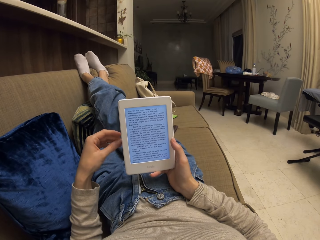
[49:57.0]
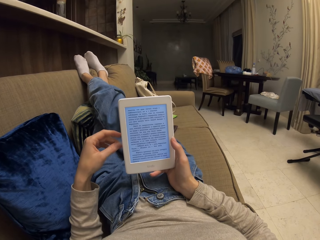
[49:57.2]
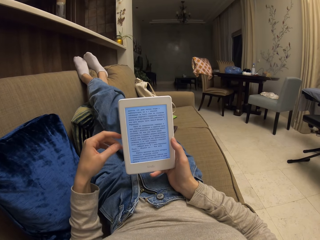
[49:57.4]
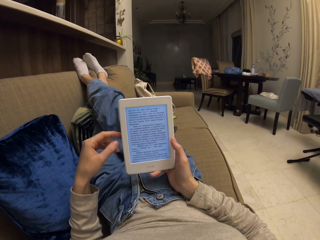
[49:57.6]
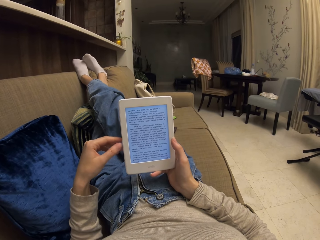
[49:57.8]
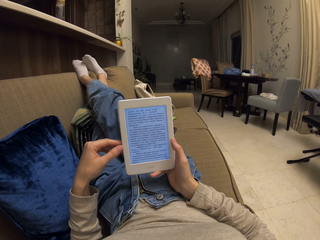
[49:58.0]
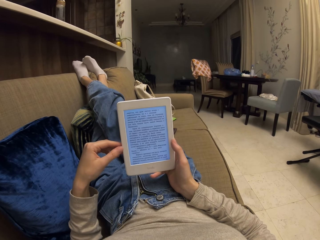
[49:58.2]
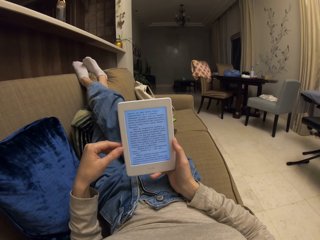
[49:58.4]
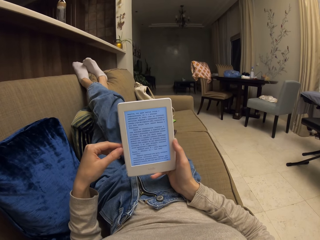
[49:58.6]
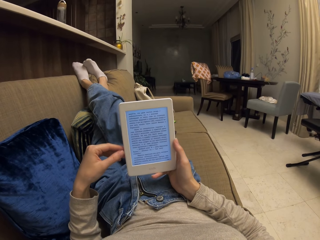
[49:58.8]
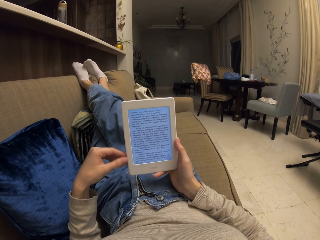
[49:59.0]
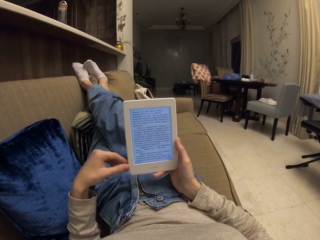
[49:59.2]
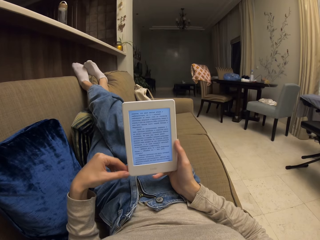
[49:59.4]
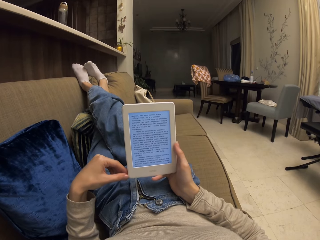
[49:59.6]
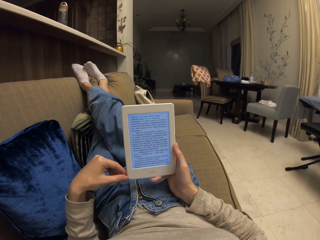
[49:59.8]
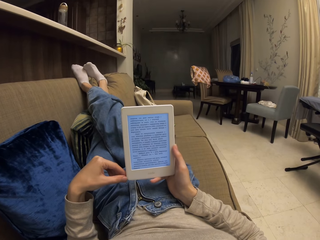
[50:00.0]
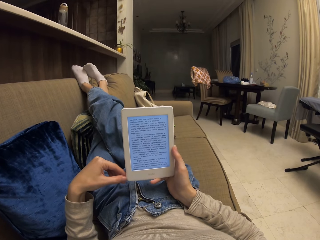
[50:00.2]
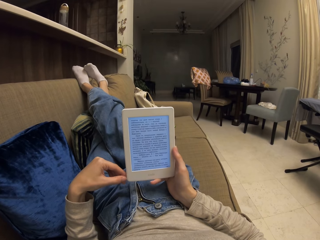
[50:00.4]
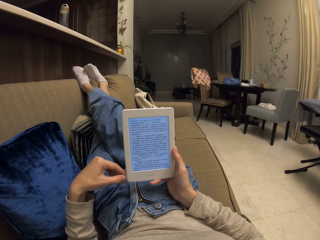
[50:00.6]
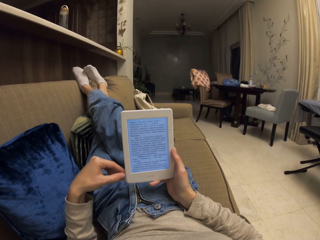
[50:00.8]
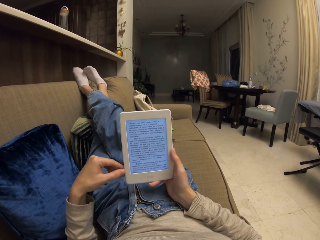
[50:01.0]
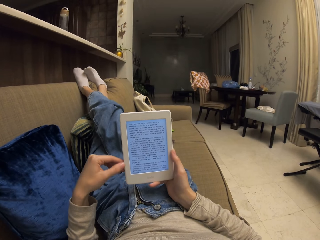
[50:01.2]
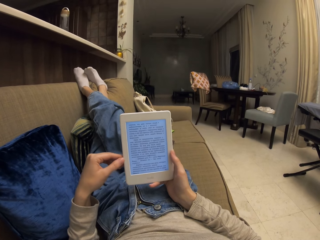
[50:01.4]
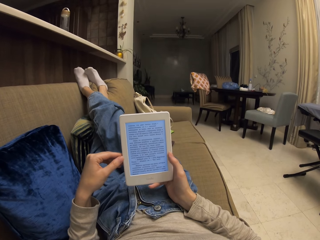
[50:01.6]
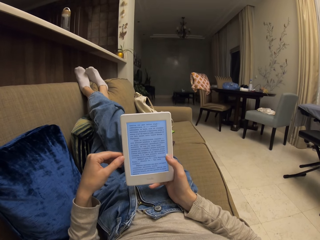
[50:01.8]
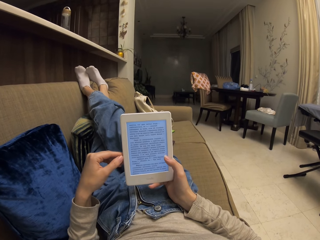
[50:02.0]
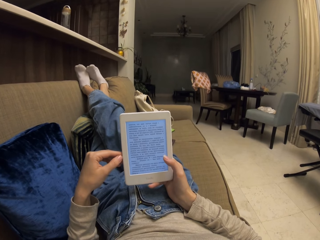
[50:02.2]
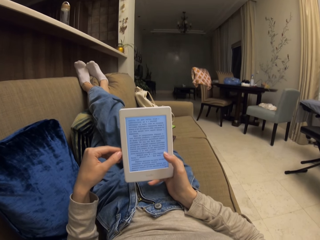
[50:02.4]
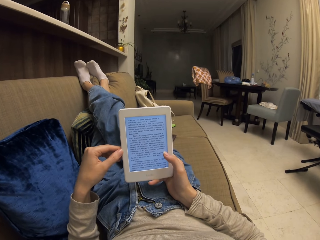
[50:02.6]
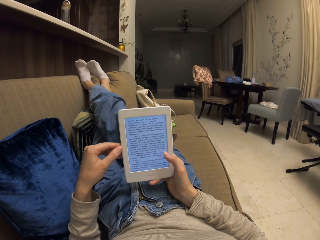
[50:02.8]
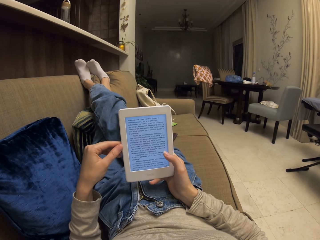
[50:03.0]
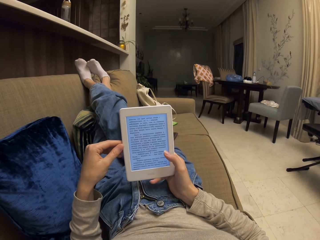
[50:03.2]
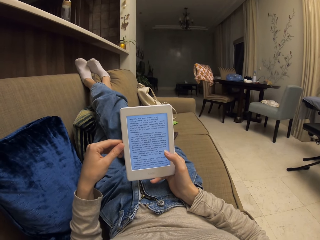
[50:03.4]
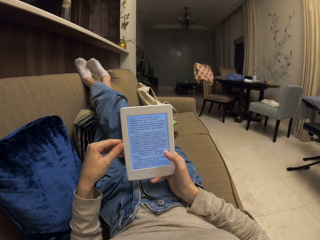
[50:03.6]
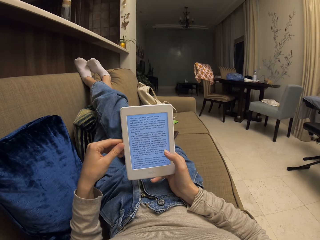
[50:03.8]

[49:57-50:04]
The camera wearer rubs fingers against each other. They touch the phone.

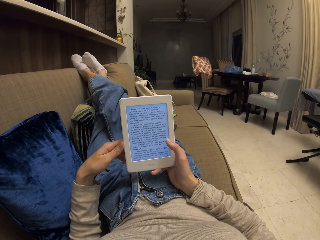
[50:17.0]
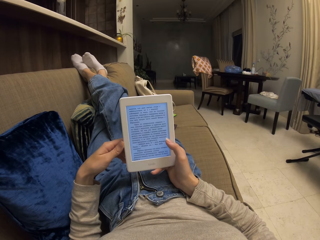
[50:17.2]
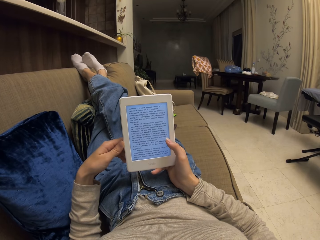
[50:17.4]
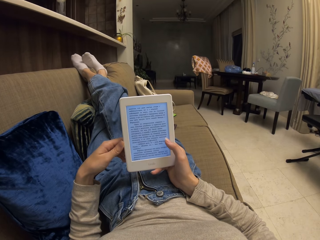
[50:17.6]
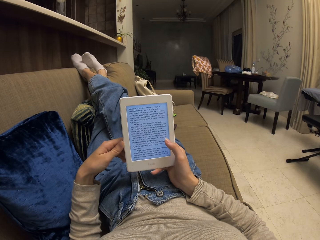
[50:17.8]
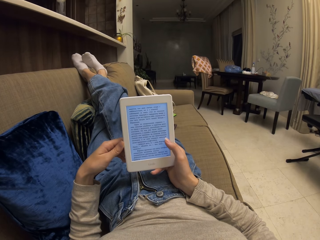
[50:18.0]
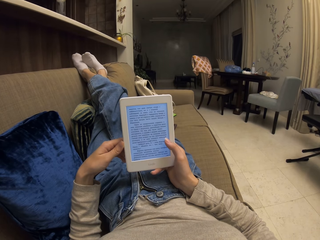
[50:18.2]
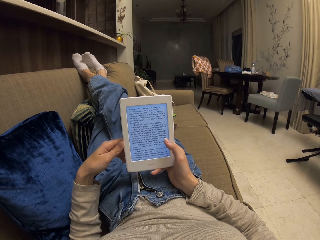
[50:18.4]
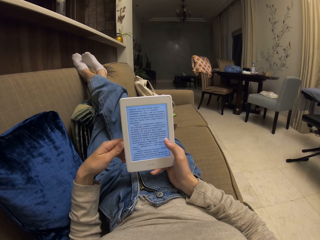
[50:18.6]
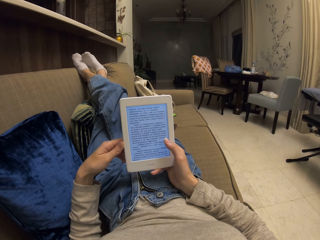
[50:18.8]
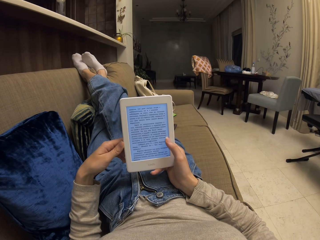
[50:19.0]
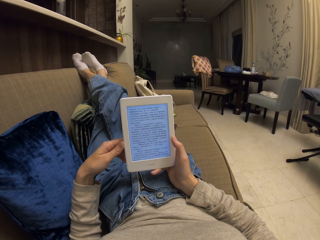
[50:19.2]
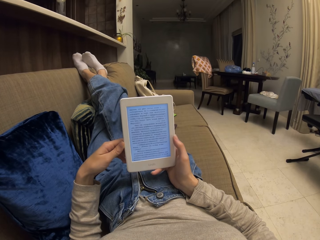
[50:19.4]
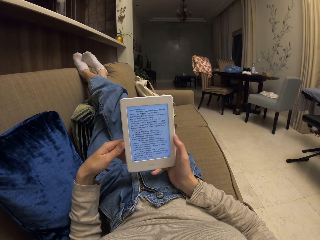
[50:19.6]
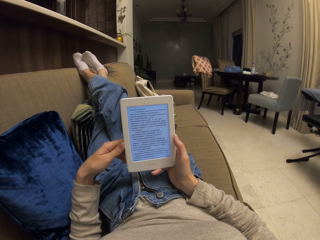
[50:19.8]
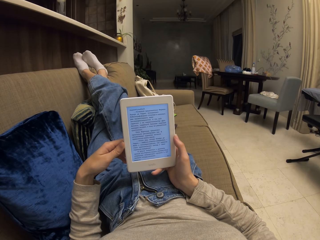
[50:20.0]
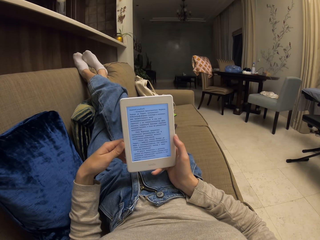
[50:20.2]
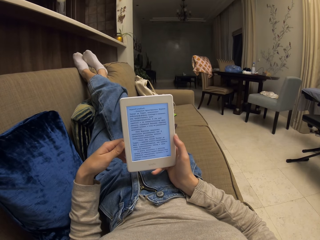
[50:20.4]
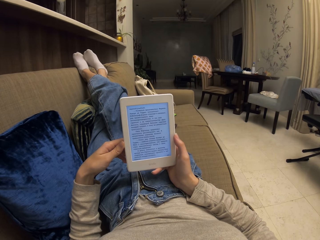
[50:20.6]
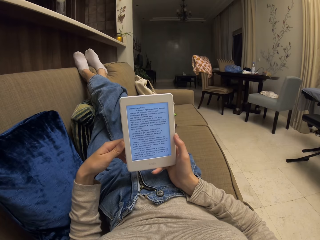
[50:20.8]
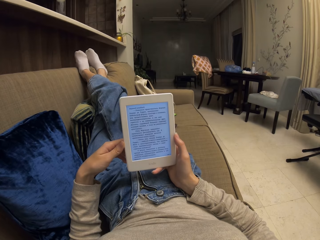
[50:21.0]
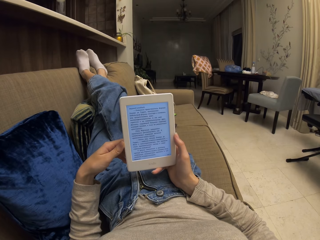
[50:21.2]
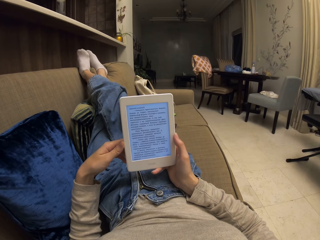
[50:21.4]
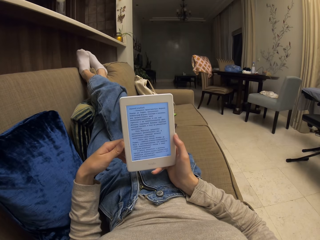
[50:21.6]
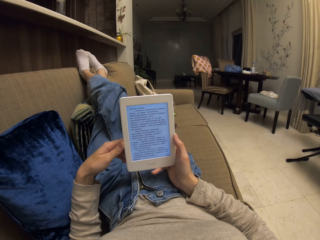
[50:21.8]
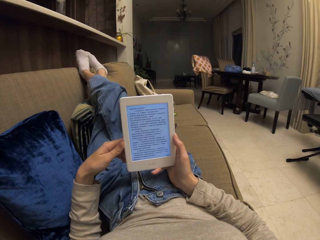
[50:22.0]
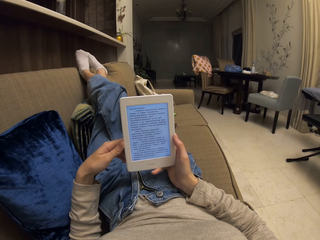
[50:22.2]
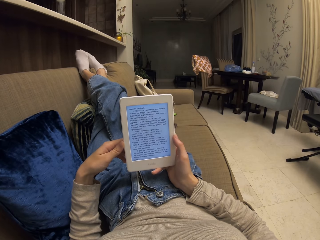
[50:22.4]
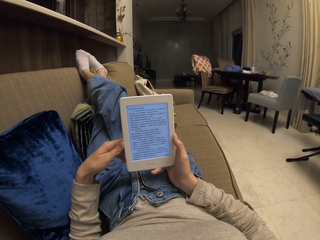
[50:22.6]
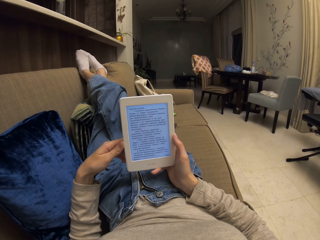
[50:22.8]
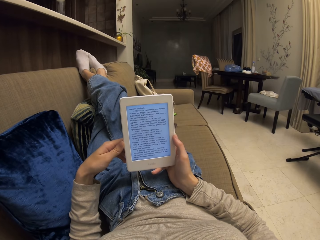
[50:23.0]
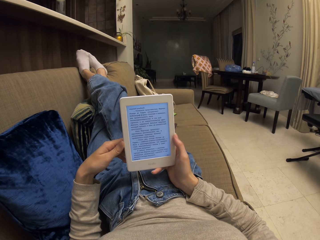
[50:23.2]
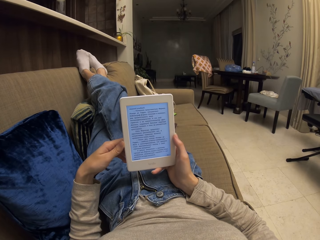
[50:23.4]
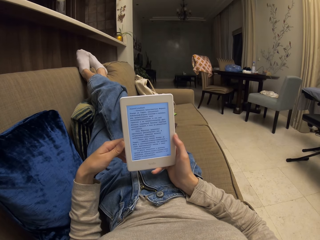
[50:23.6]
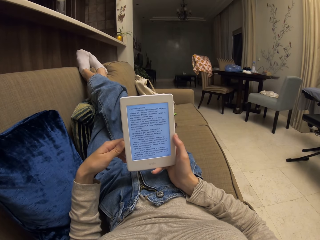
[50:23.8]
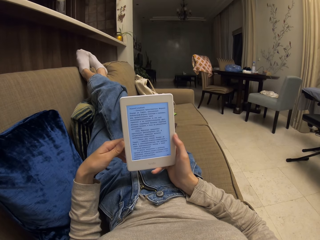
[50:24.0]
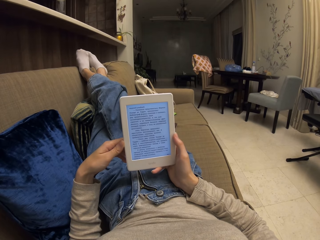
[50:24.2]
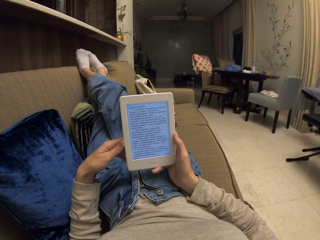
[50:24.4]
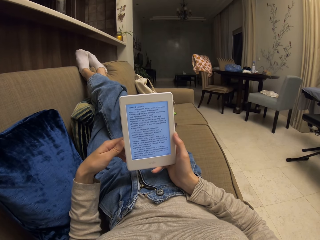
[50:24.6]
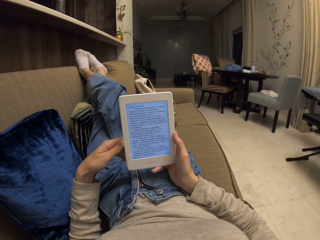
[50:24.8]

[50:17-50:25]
The camera wearer presses the screen of the phone. They stare at the screen of the phone.

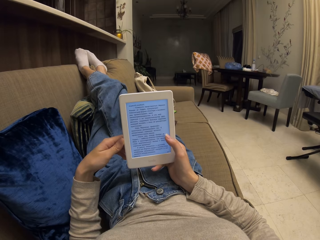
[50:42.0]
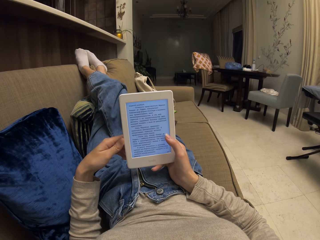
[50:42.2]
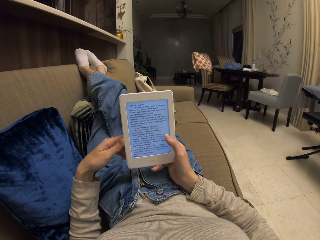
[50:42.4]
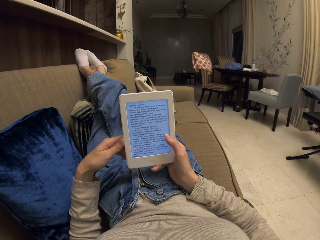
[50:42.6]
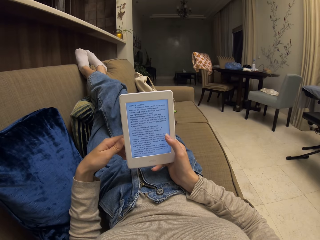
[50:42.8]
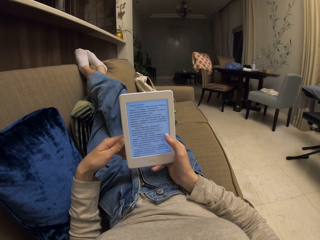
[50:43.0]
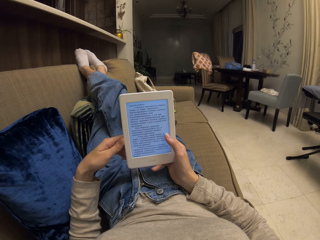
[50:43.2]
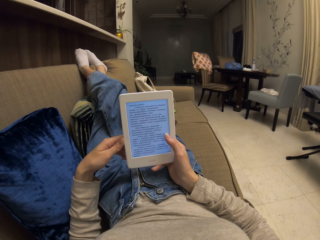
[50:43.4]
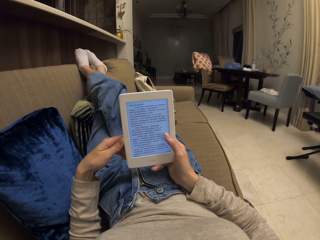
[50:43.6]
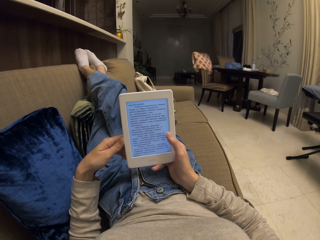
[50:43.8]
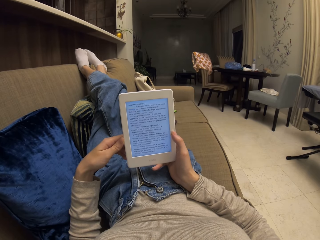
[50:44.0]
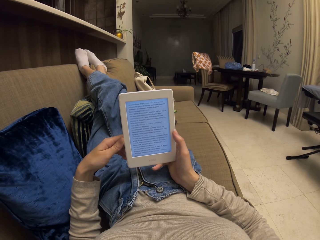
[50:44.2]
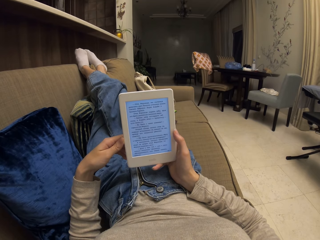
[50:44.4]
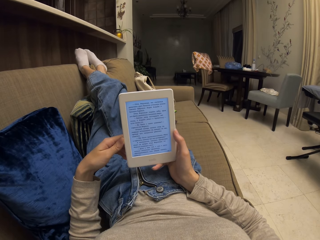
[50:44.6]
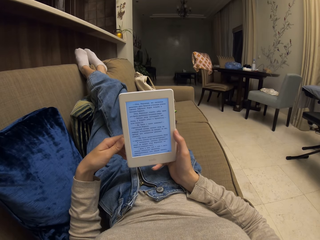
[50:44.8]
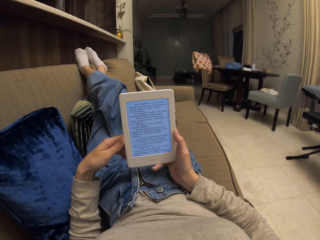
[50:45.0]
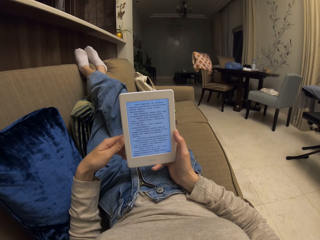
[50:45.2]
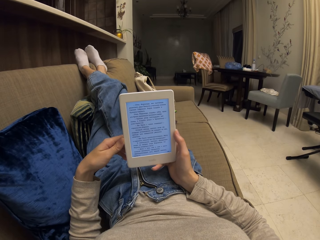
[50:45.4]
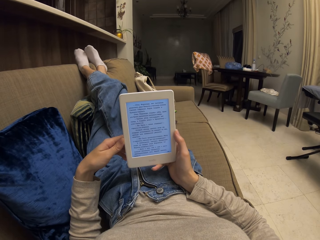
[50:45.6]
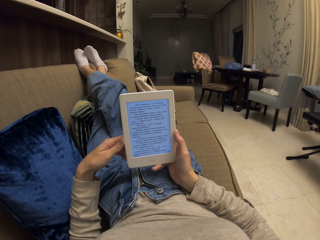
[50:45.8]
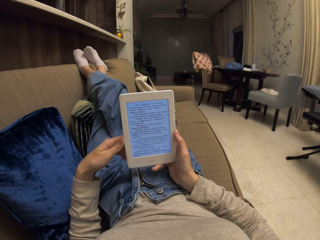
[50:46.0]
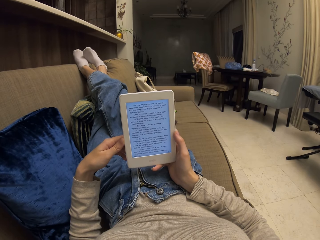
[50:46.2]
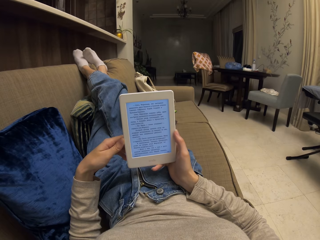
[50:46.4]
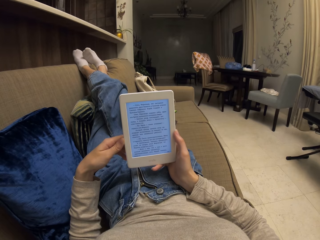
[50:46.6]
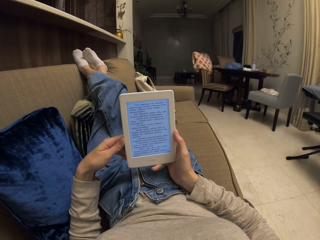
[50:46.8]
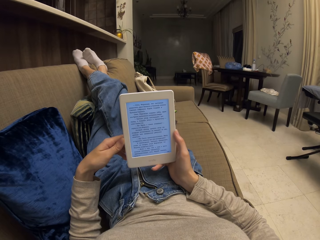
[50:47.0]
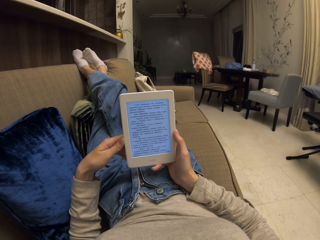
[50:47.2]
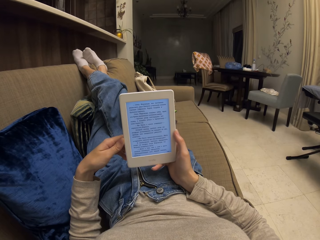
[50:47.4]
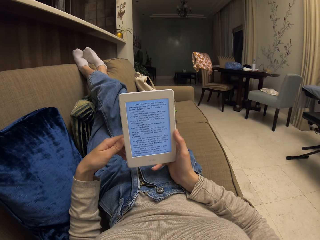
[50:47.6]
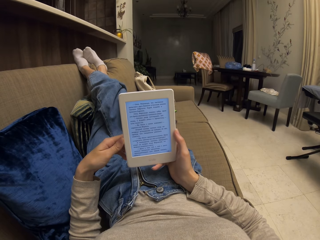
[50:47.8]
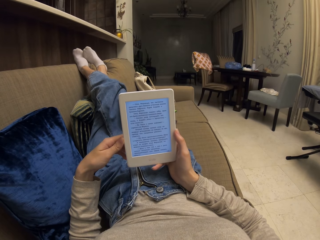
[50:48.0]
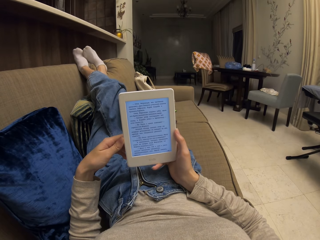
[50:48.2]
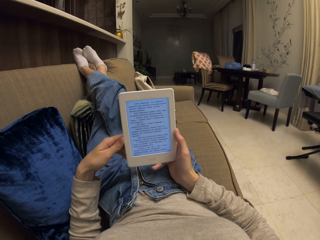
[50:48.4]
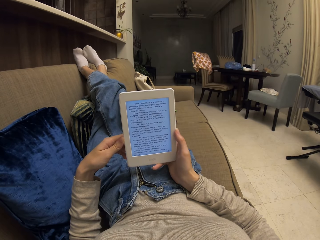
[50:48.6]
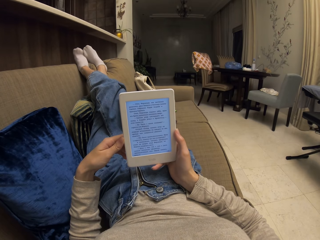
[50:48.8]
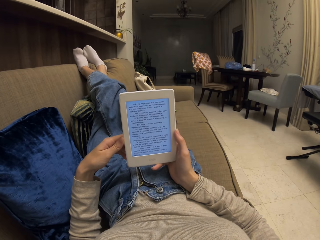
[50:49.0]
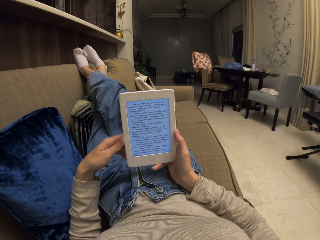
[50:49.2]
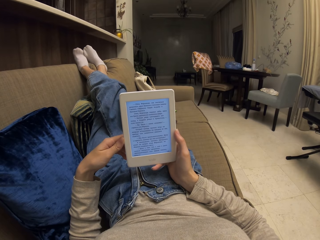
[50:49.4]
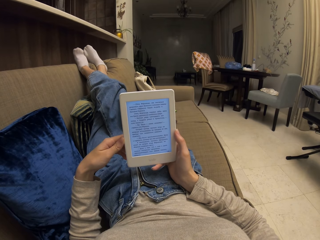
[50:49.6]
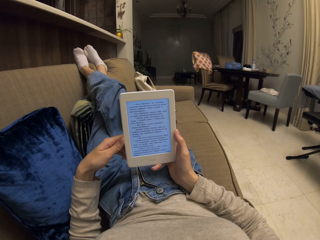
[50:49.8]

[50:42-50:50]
The camera wearer presses the screen of the phone. They stare at the screen of the phone.
